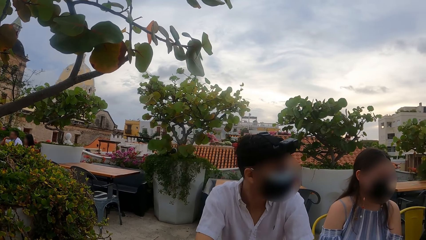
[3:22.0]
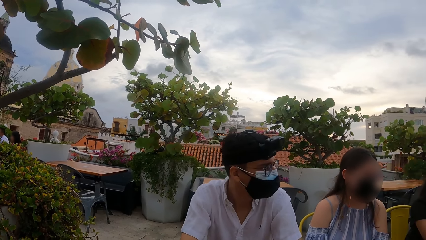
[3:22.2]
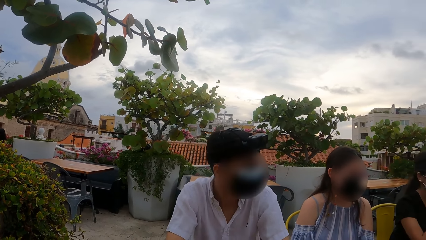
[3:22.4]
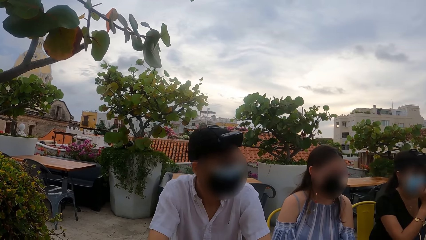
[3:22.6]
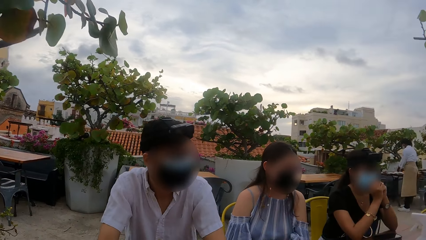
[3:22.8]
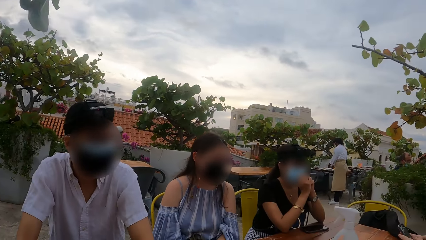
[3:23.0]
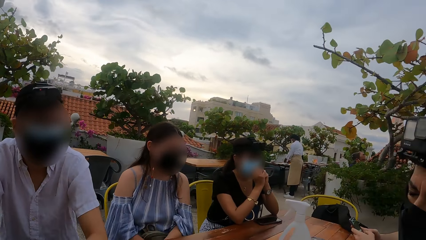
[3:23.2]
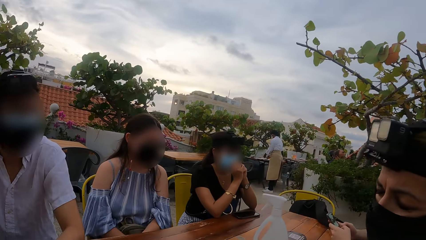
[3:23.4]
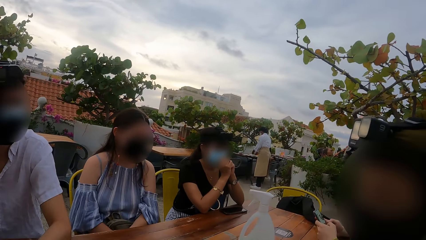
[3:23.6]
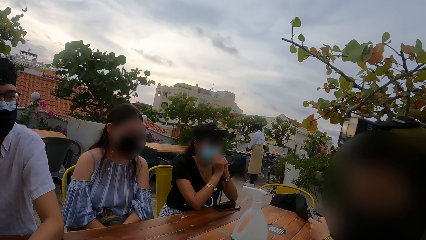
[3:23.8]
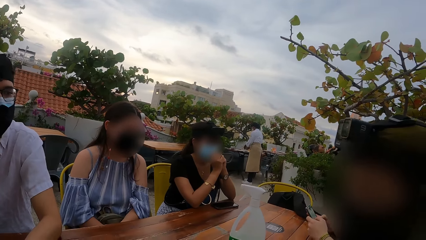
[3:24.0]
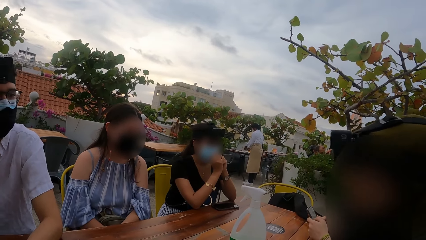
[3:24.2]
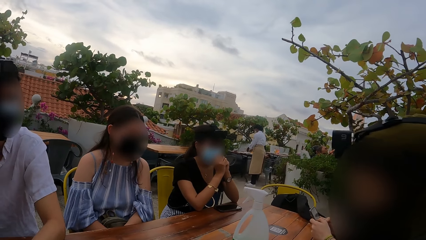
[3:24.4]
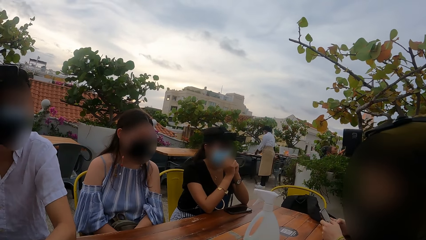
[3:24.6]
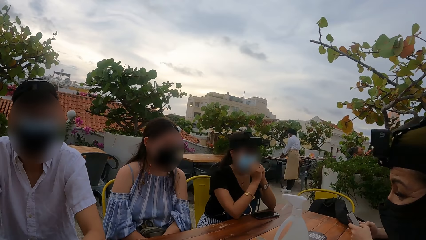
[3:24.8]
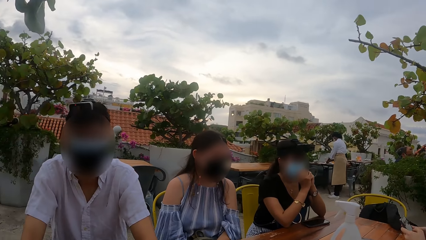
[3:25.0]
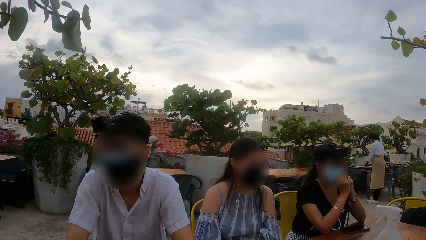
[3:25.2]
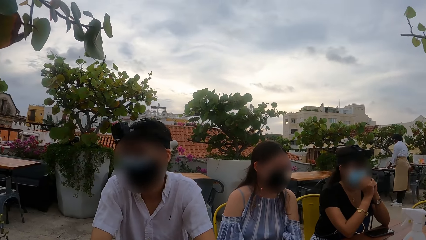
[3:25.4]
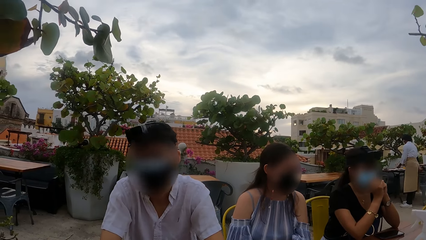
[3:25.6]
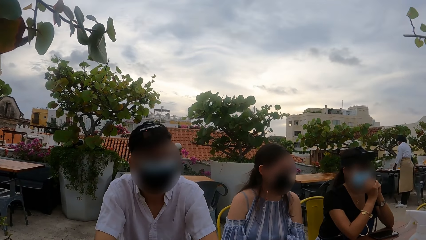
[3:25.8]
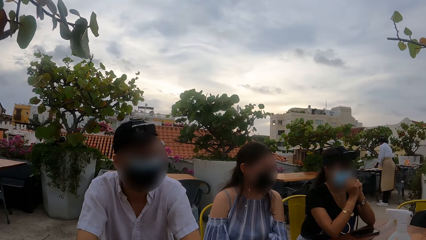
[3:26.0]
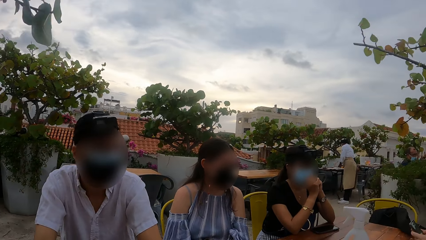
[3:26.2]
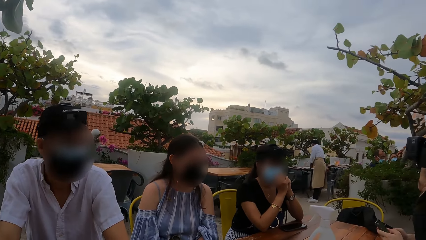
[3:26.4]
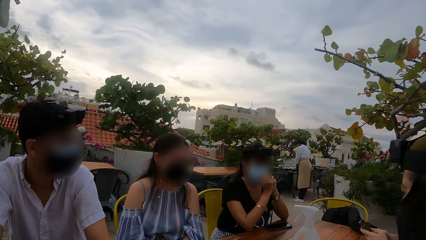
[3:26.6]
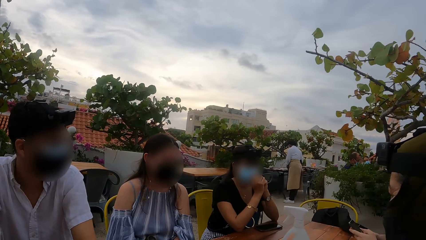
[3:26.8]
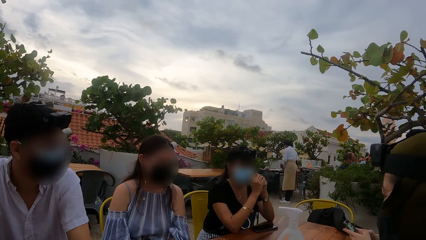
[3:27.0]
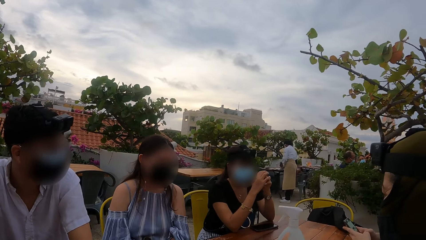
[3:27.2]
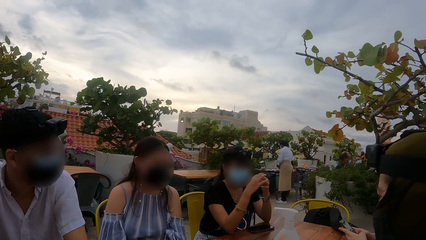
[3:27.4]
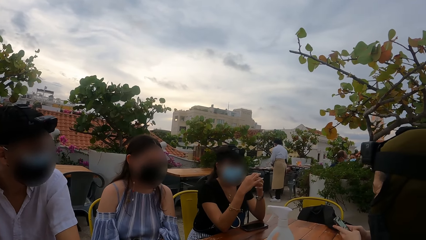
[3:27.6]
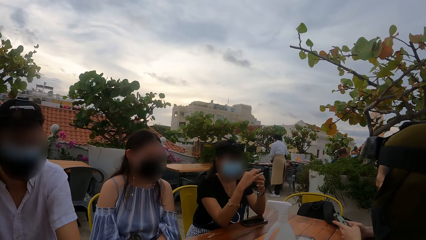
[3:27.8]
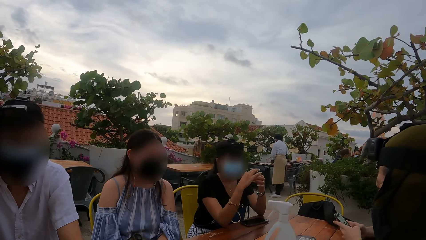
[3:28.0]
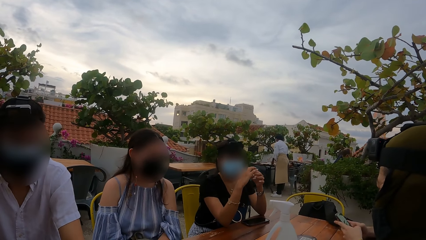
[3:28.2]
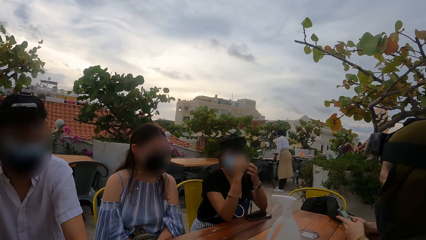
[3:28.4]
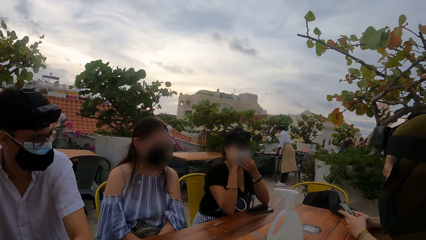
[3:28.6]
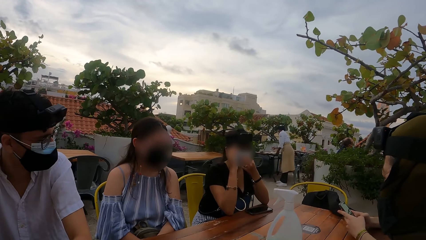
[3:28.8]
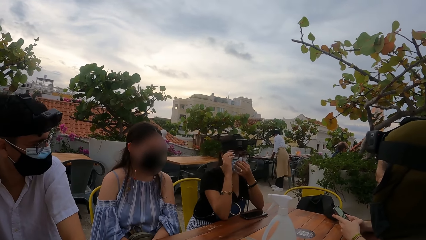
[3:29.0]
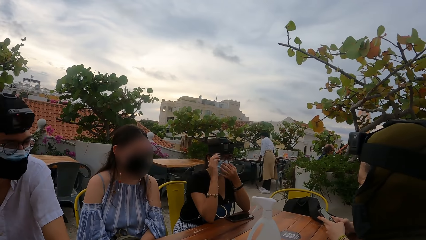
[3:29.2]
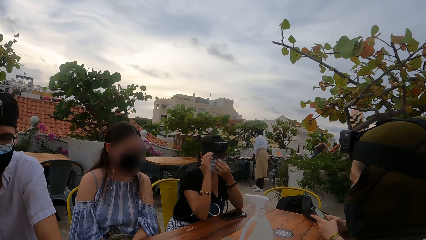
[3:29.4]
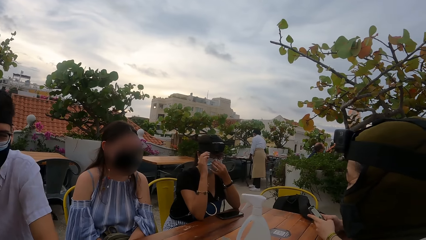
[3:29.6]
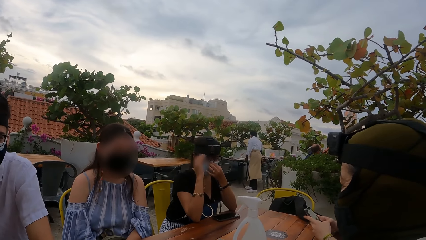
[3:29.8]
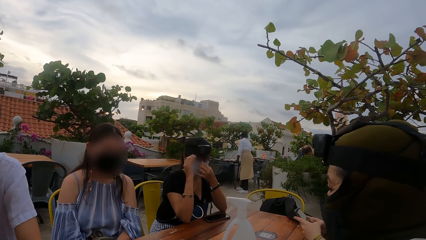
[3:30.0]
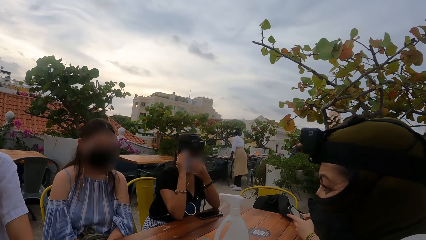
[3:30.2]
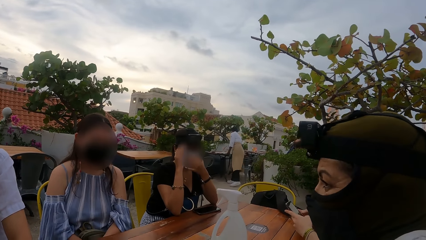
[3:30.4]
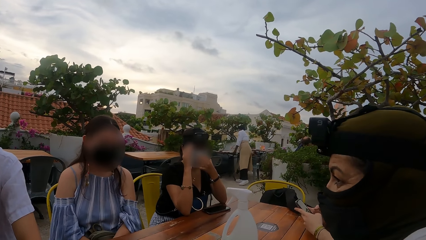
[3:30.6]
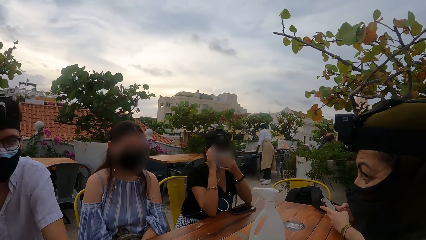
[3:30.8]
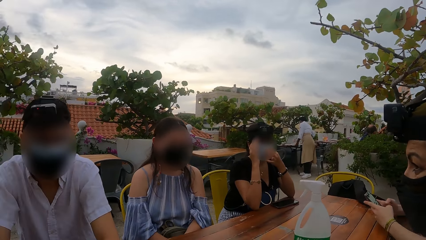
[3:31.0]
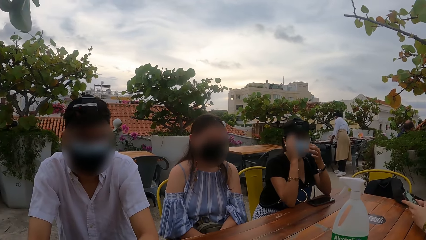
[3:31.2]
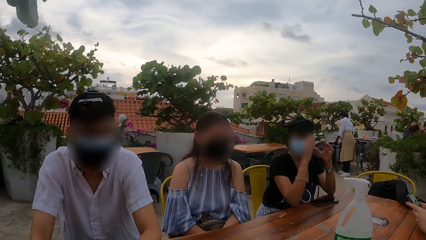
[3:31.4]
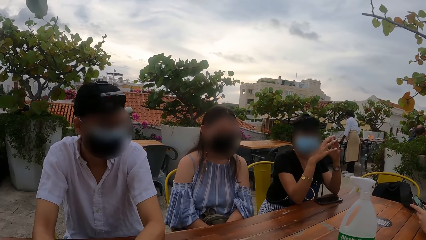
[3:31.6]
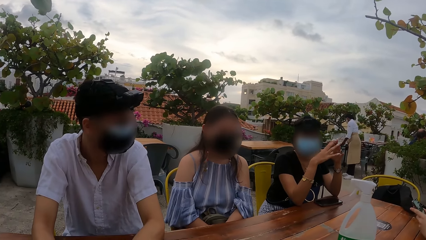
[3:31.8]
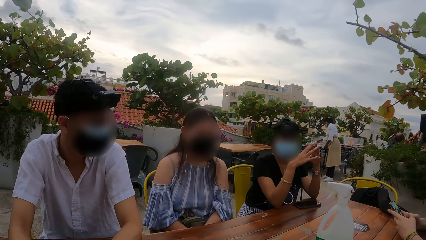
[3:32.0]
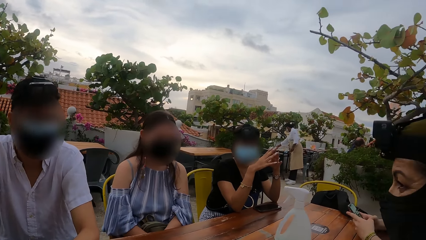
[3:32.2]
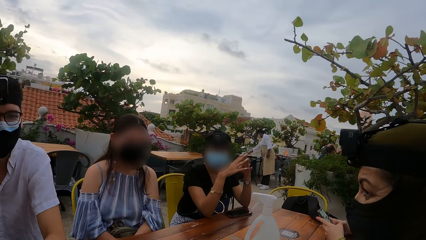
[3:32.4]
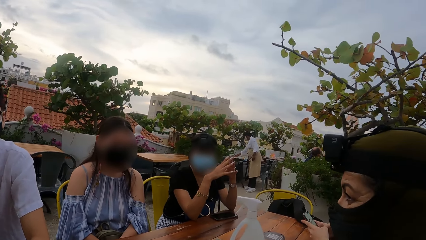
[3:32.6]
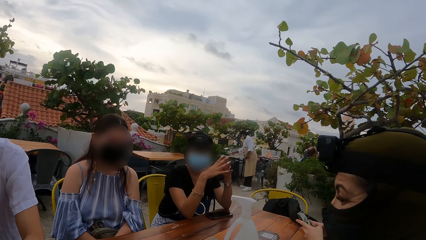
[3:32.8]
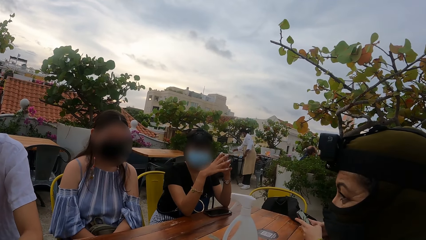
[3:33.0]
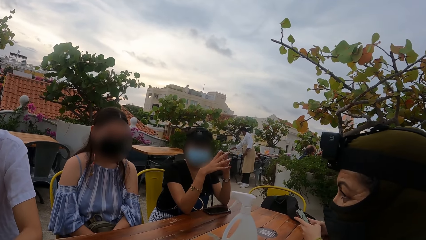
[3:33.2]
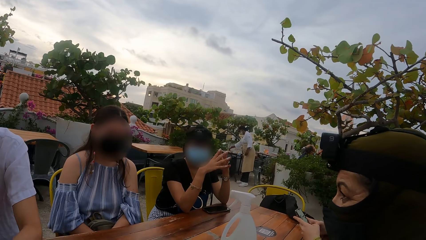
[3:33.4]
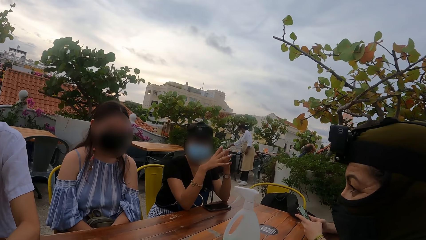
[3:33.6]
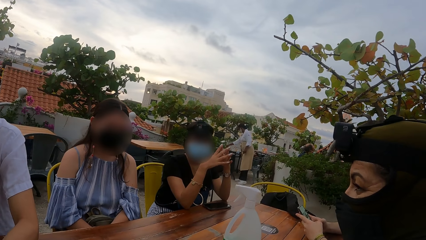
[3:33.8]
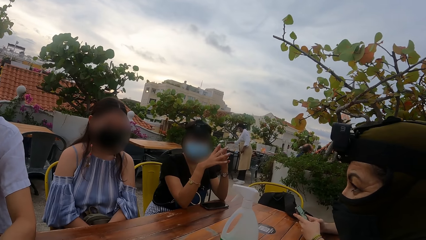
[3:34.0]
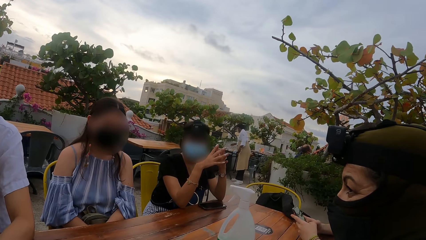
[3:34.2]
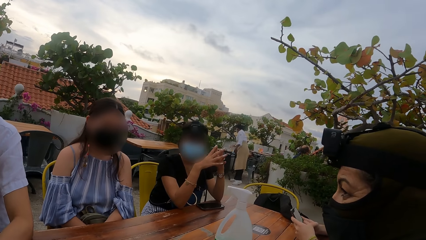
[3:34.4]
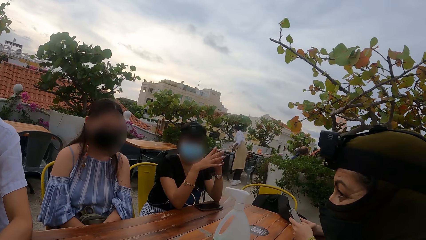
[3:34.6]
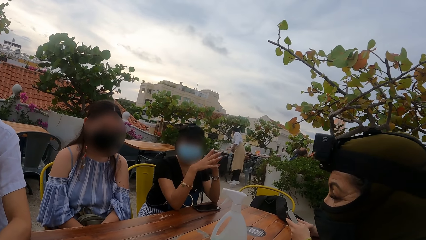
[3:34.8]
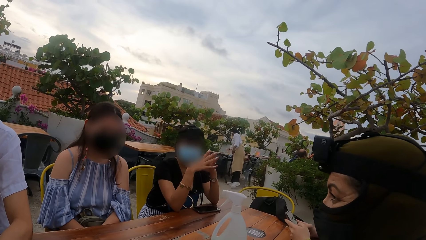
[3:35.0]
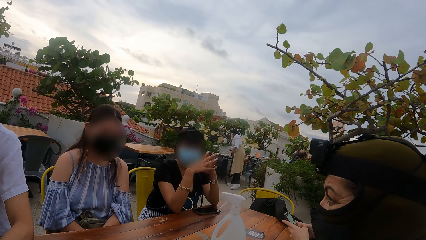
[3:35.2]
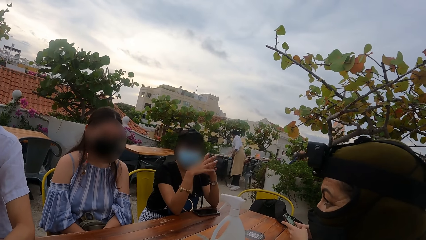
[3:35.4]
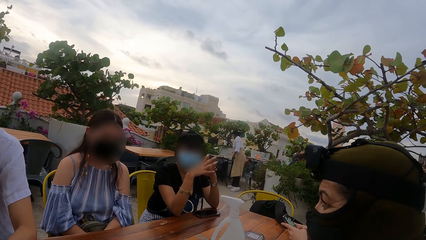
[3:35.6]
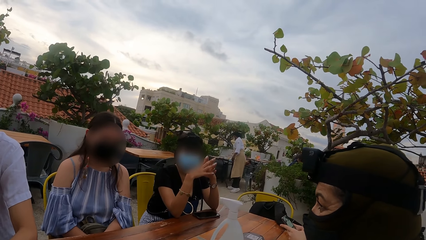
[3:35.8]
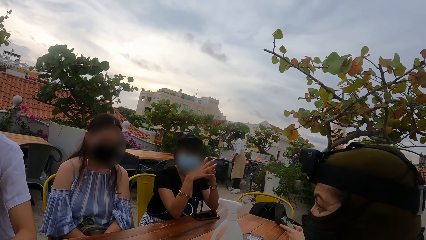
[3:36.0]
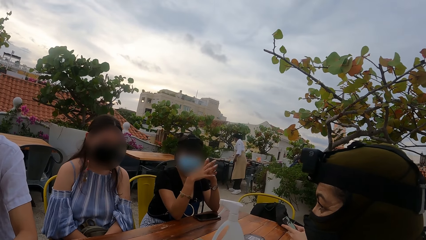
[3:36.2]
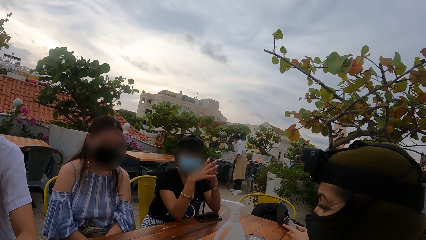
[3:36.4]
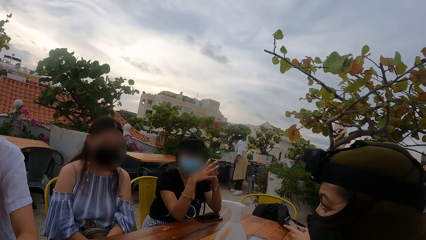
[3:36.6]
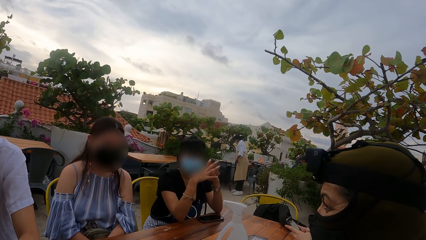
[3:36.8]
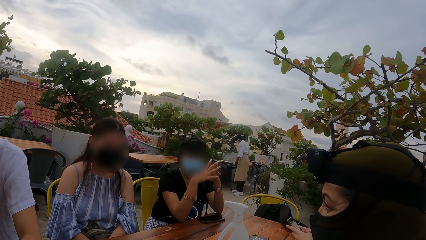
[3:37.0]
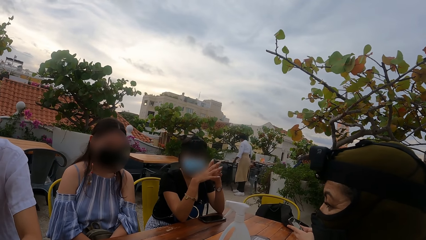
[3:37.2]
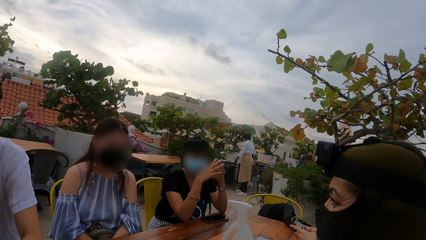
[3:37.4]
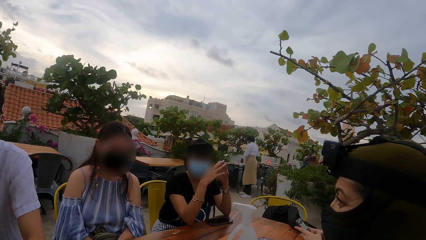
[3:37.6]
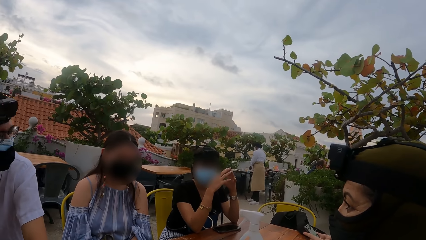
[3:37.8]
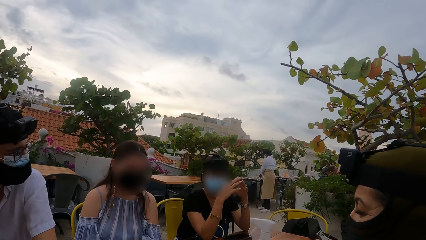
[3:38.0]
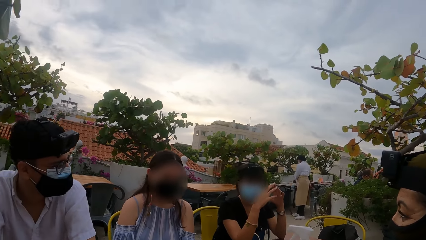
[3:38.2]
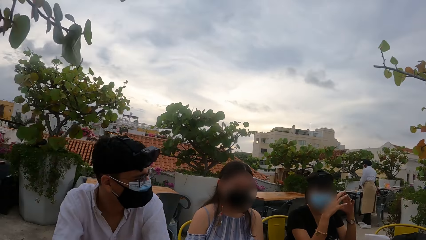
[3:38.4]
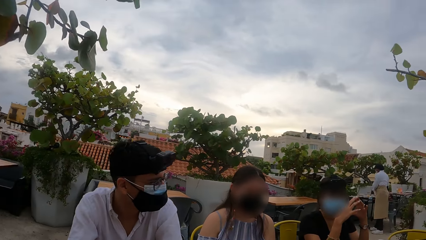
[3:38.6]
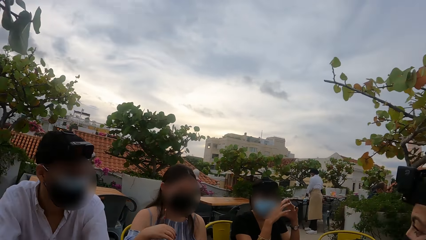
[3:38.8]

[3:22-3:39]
A man interacts with the group of people at the table. Another man operates the phone with both hands. A woman interacts with the camera wearer. A third man speaks. The camera wearer looks around. The second man operates the phone with both hands. Another woman adjusts her eye glasses and face mask with both hands. A third woman speaks. The camera wearer looks around. The second woman interacts with the camera wearer.
